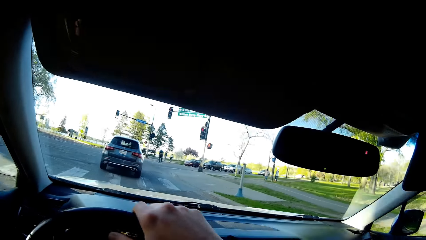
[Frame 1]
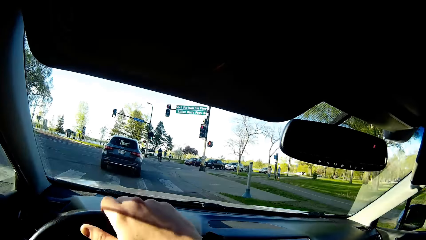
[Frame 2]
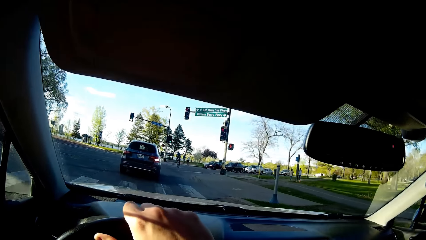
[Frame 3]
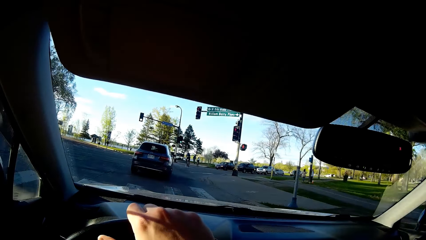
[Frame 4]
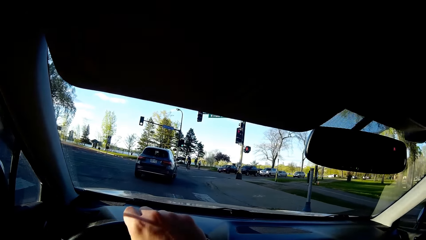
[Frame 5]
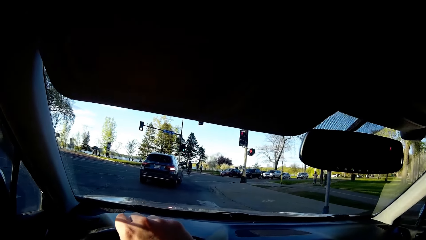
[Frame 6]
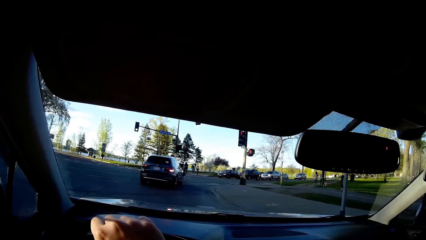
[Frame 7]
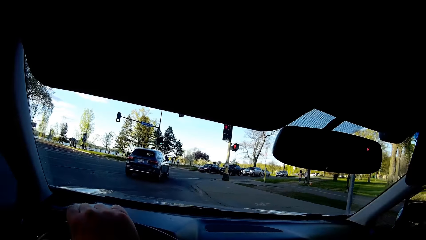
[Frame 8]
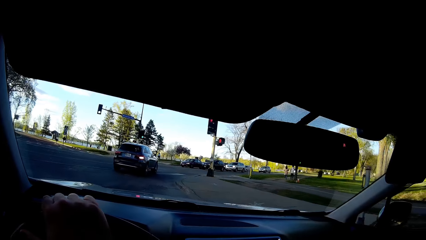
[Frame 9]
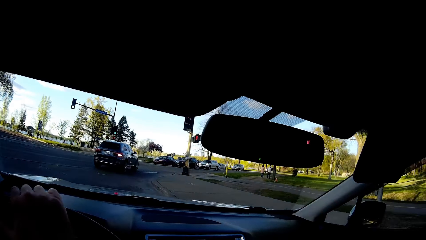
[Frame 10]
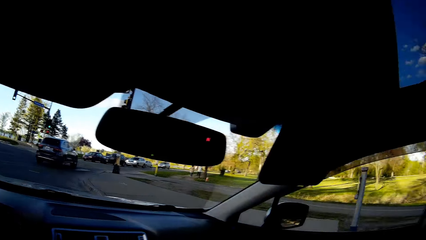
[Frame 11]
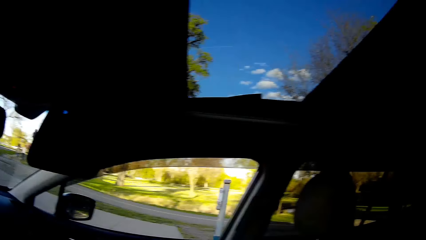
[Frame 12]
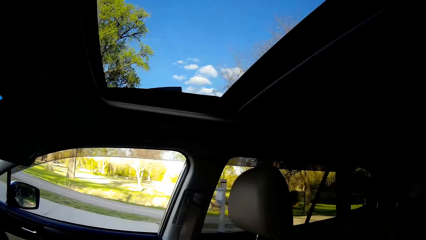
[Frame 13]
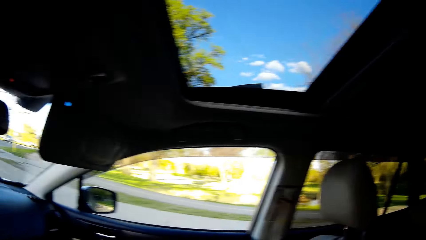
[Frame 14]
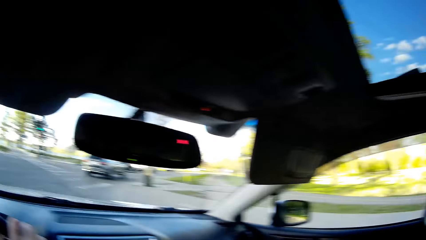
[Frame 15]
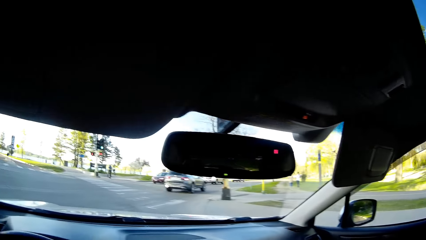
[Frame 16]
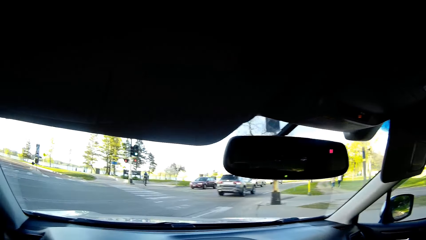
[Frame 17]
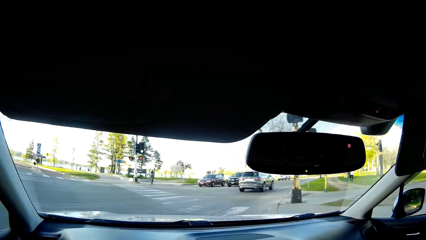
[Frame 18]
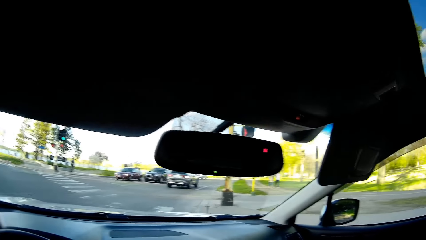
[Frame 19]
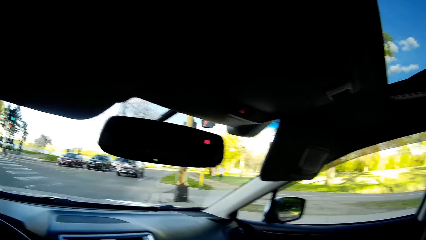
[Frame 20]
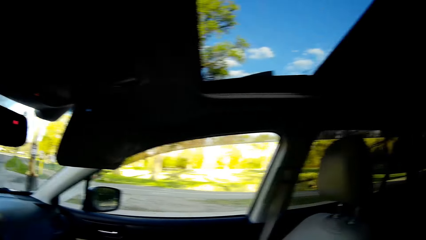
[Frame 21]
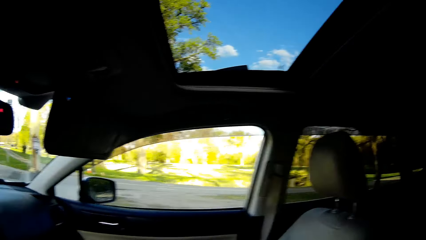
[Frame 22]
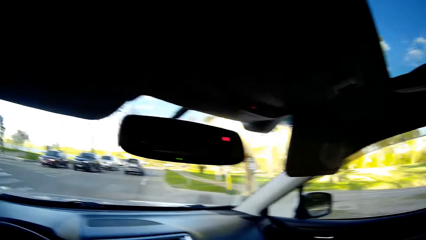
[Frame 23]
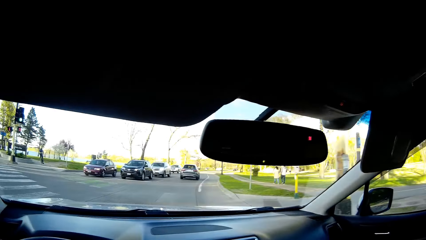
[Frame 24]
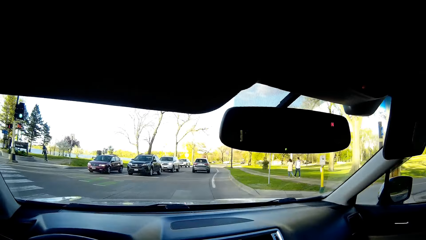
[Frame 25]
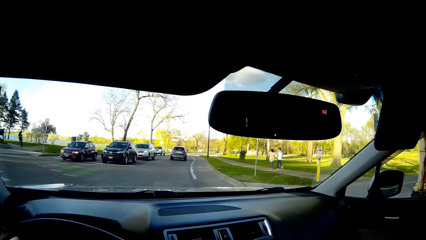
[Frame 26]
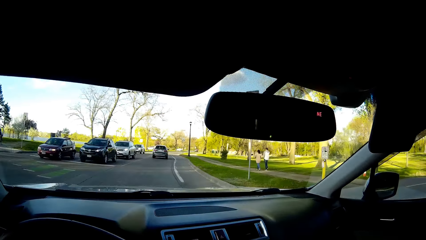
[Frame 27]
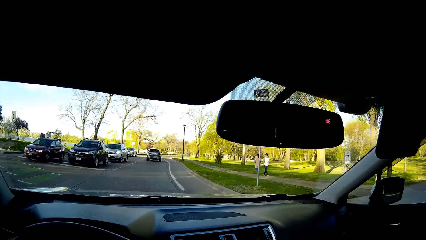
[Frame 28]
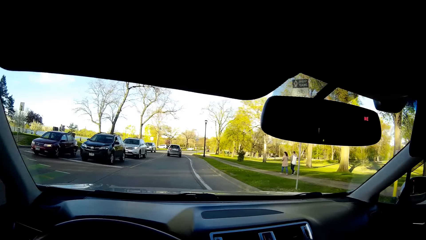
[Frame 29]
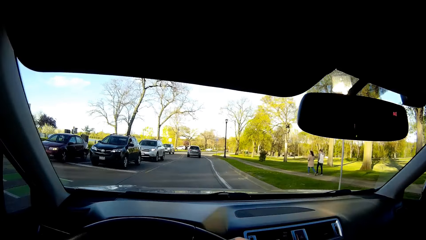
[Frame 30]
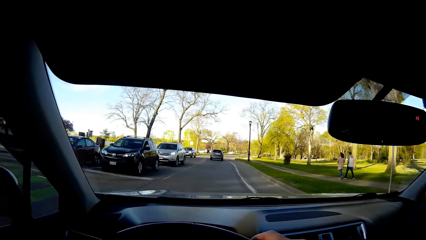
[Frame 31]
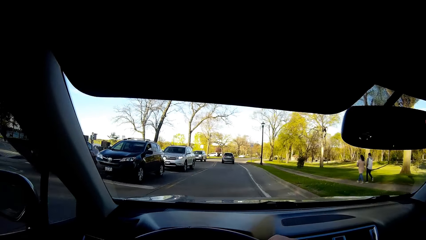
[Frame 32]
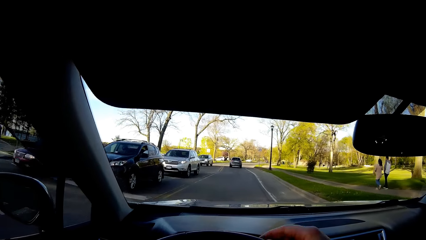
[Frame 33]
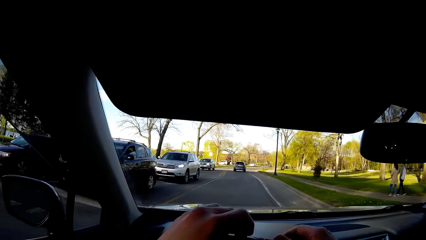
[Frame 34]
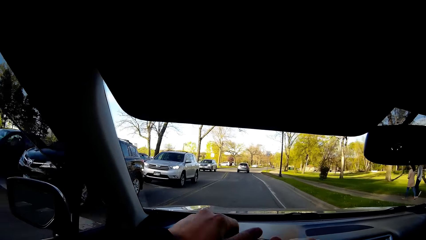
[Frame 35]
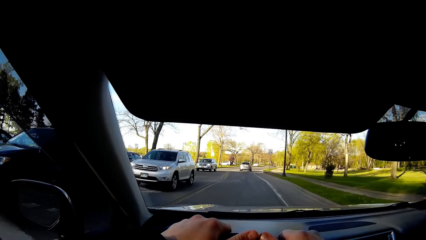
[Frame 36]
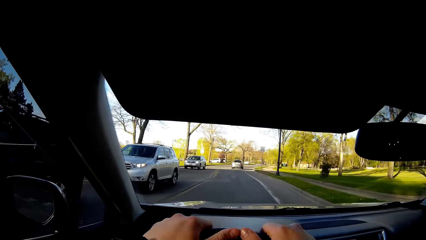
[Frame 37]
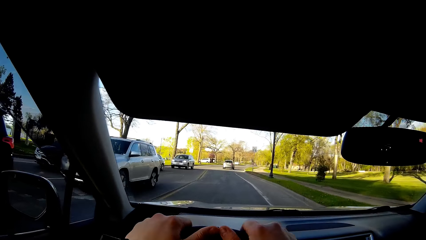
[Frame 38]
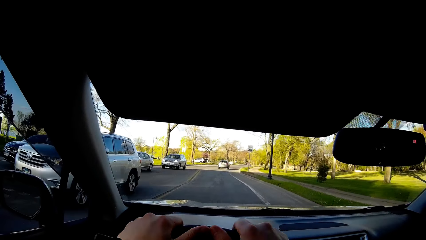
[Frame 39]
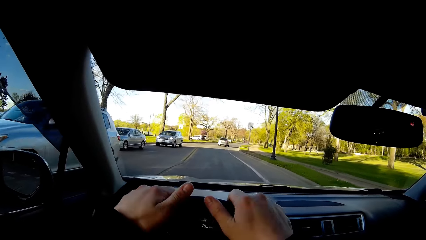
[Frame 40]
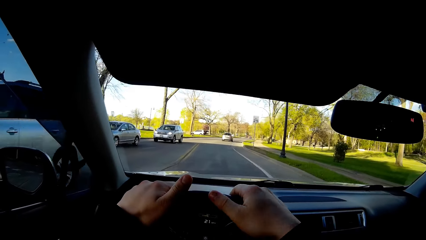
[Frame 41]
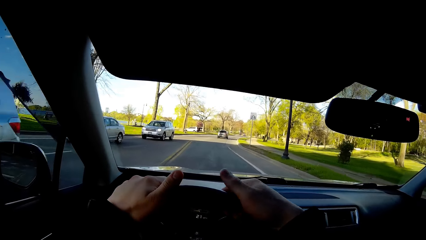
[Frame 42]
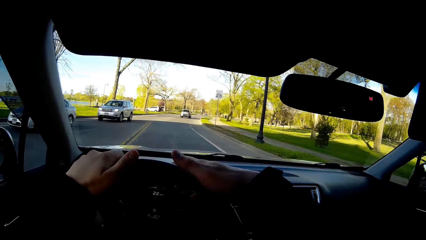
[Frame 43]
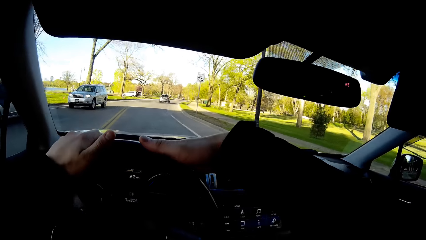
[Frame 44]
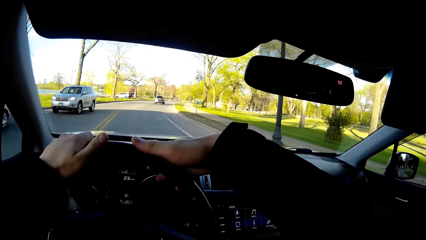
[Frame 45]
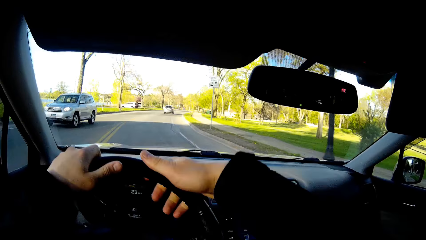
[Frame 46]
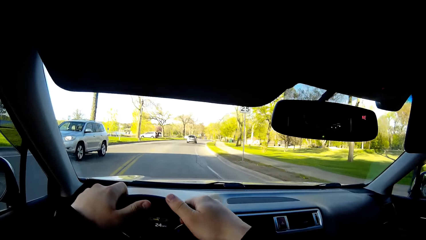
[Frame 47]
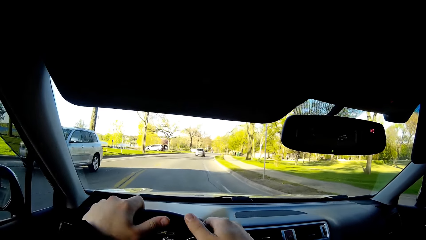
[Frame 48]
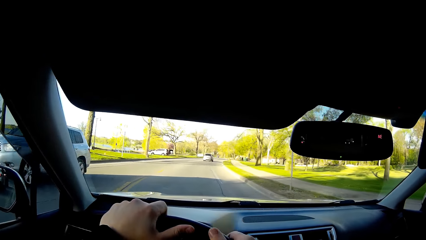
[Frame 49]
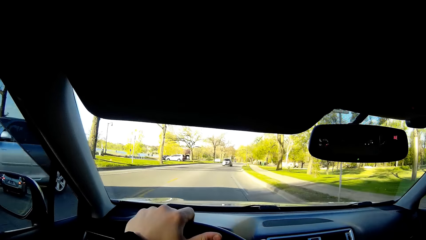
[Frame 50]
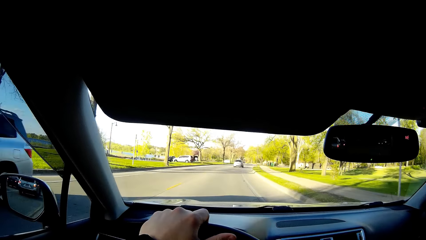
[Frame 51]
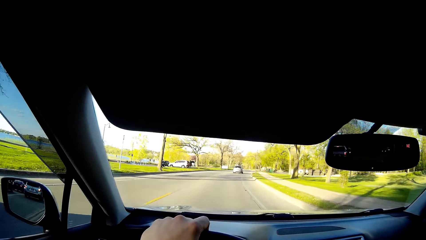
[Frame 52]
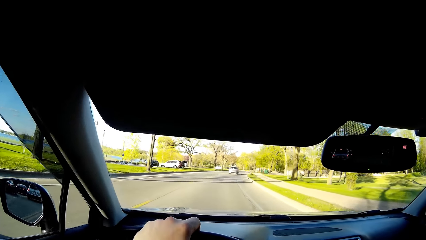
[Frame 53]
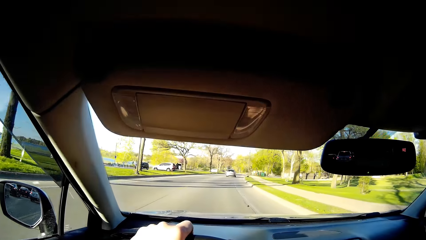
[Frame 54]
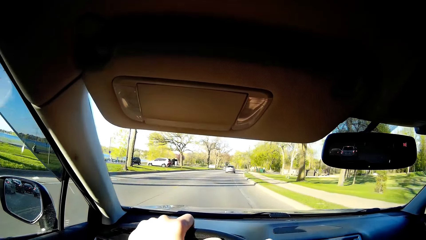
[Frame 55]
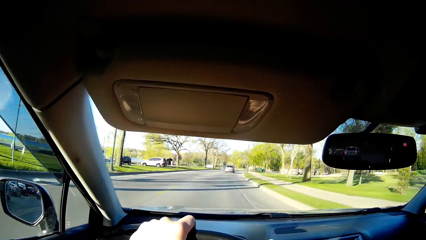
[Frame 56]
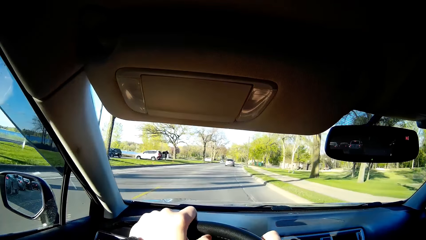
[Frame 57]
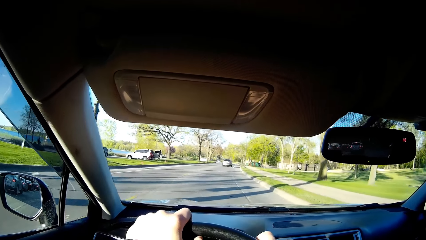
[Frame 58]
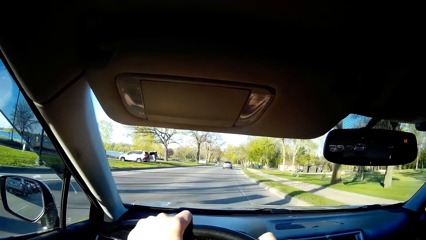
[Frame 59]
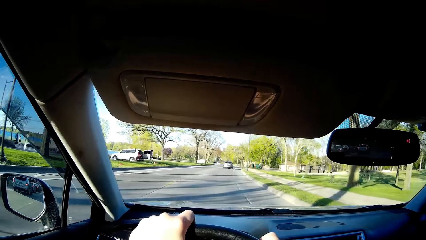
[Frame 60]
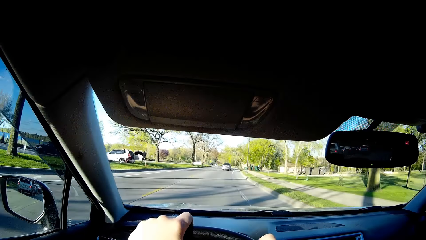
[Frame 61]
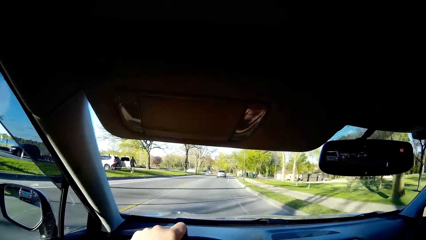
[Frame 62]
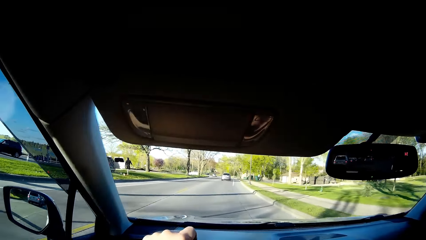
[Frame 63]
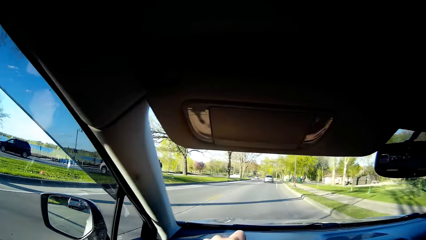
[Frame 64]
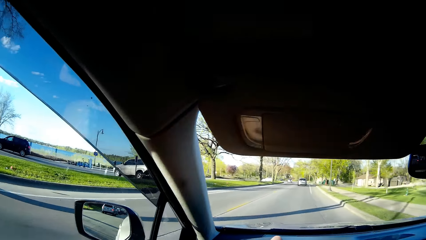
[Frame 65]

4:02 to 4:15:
The camera wearer drives the car. They touch the steering wheel. They touch the steering wheel again.

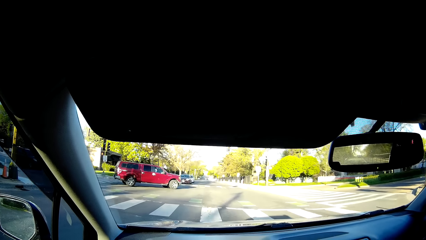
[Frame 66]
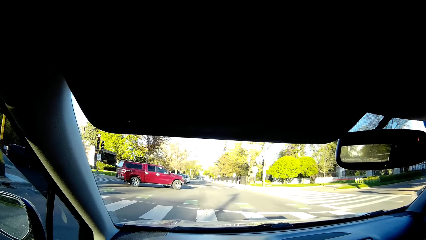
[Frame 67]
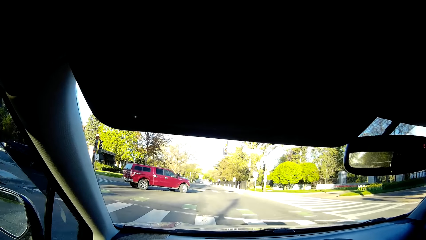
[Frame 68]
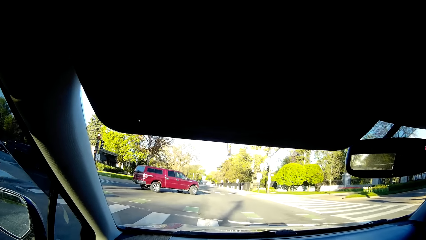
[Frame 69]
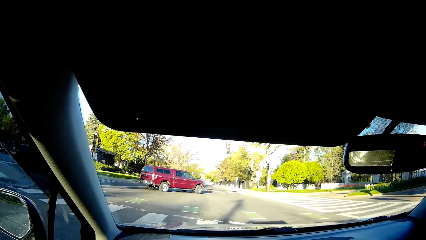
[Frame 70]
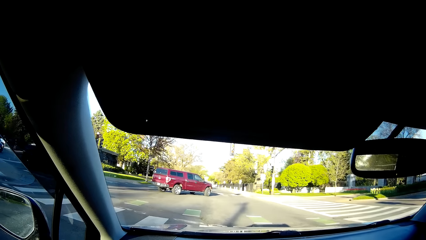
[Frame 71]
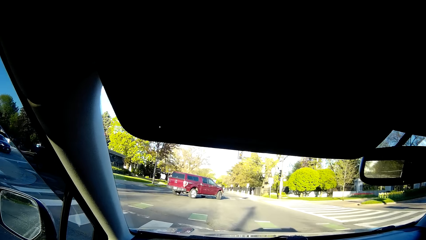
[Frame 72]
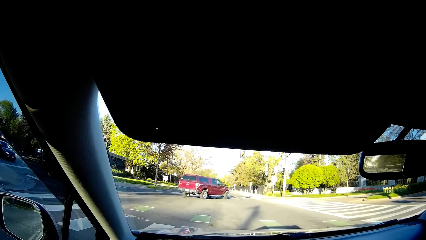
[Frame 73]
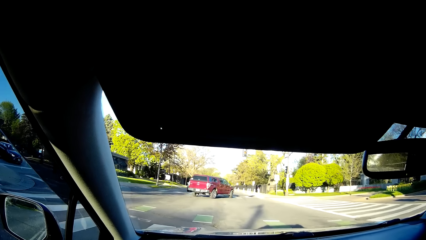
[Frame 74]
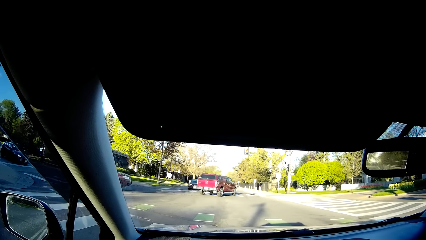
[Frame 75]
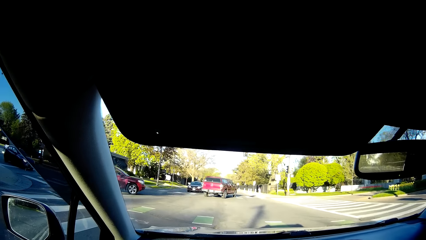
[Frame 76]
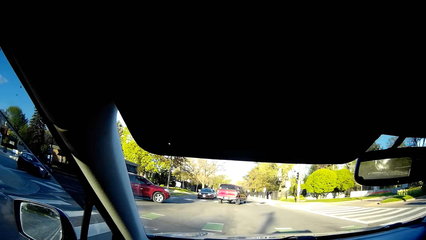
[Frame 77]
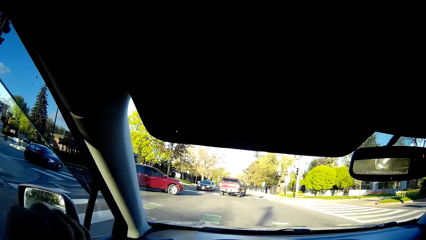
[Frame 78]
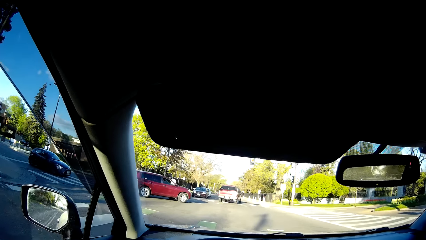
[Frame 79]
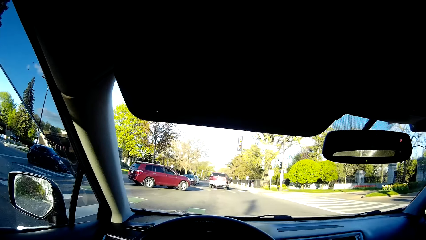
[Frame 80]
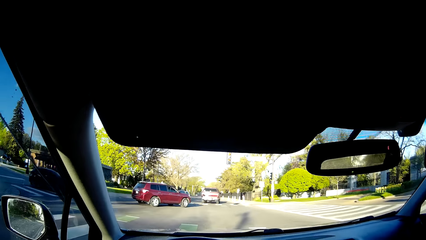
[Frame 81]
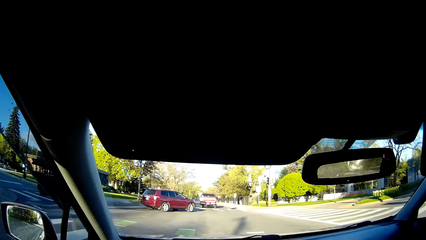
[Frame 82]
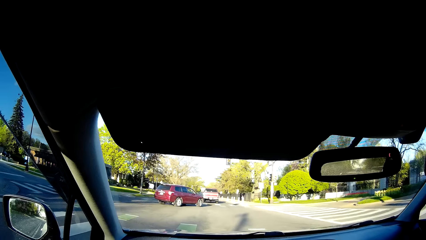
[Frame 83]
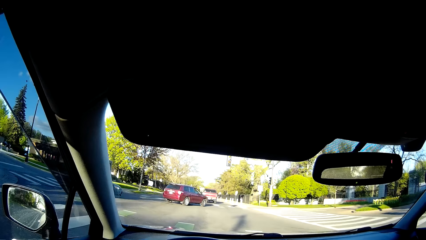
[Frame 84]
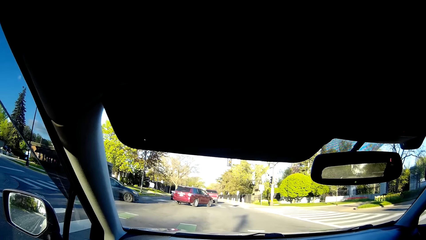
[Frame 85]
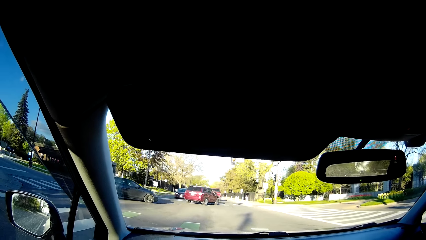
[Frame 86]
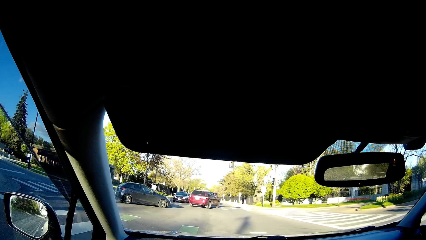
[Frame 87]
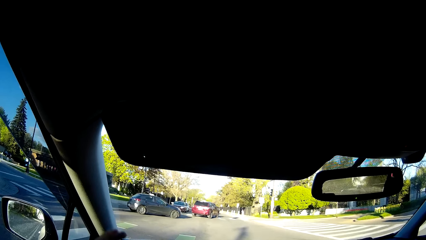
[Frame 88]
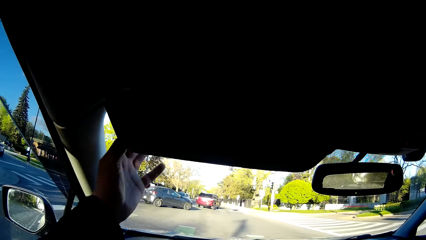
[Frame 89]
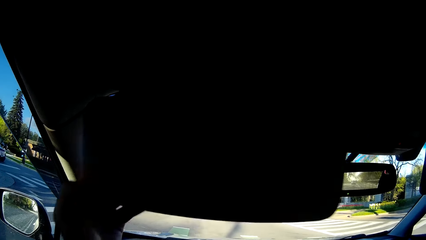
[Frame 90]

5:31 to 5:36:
The camera wearer stops the car at a traffic light point.
